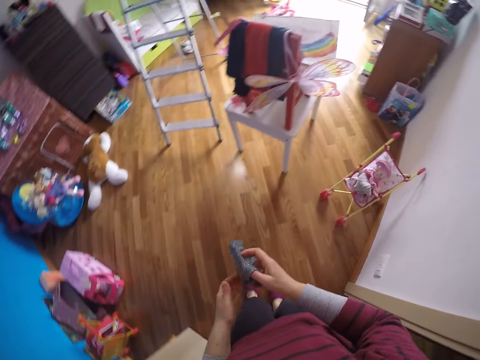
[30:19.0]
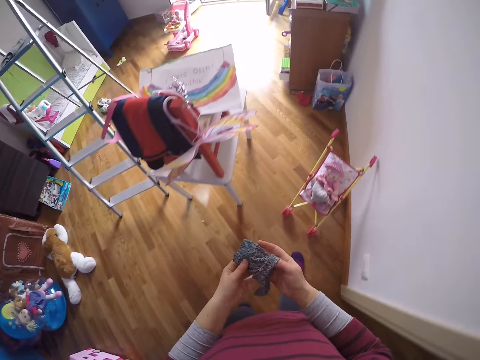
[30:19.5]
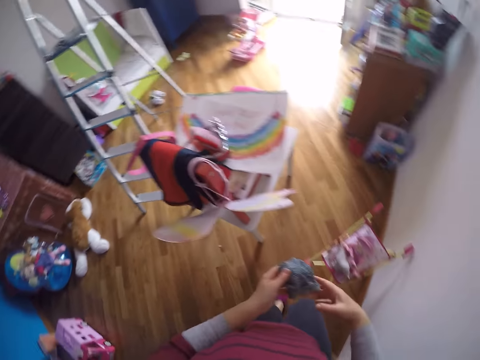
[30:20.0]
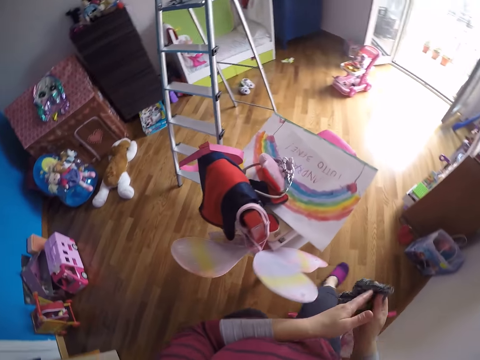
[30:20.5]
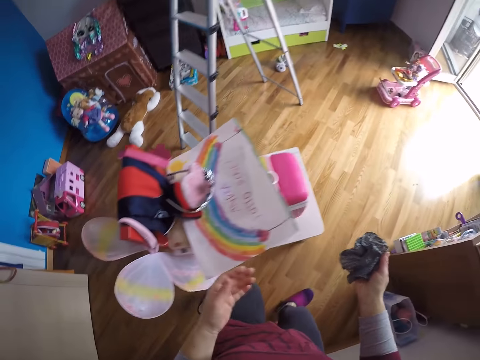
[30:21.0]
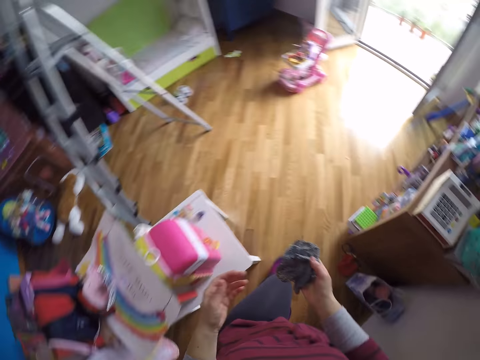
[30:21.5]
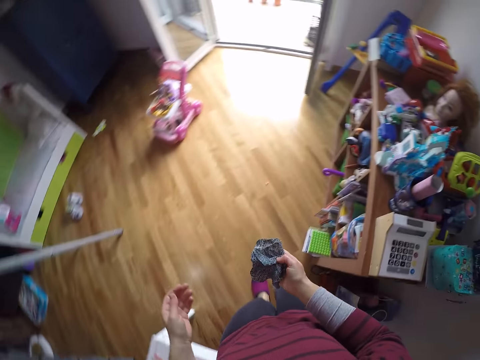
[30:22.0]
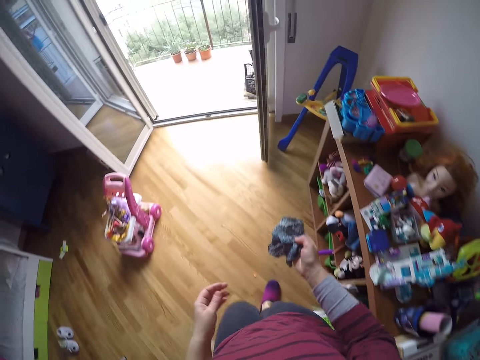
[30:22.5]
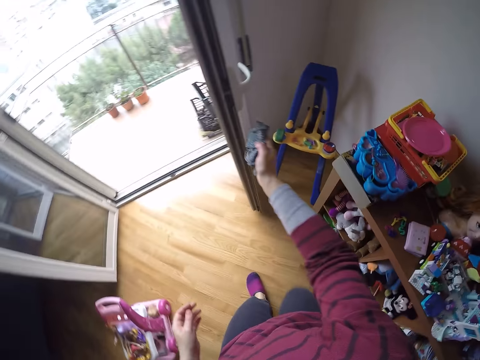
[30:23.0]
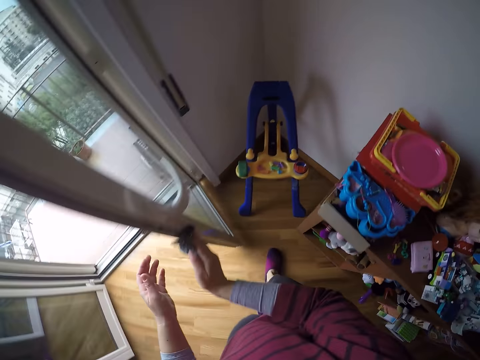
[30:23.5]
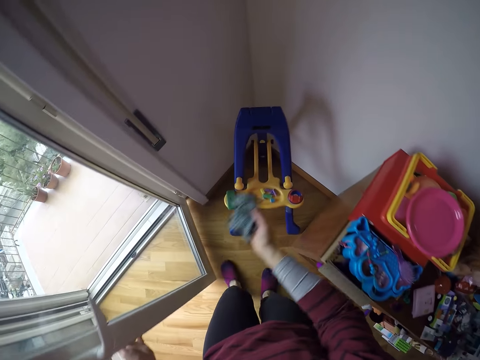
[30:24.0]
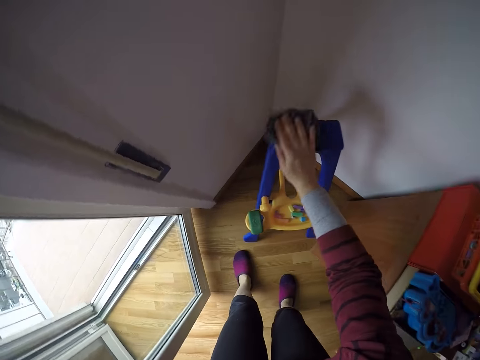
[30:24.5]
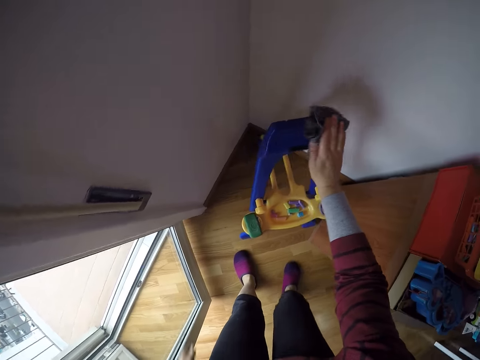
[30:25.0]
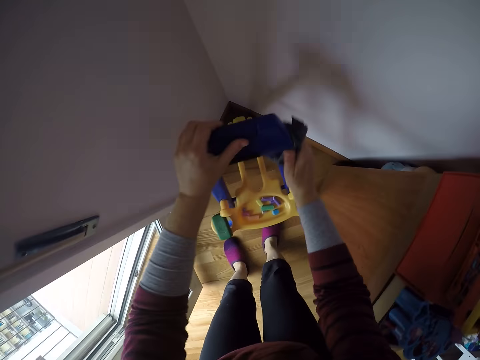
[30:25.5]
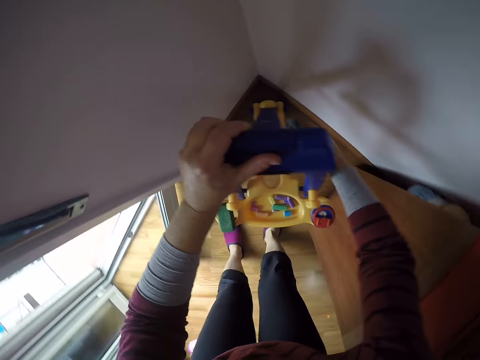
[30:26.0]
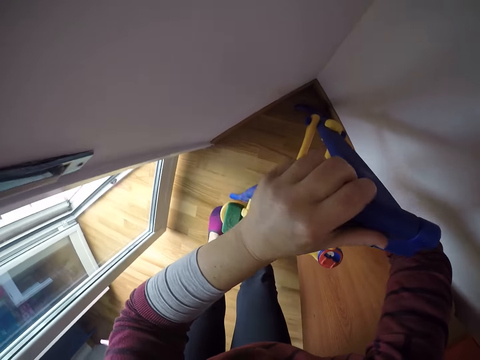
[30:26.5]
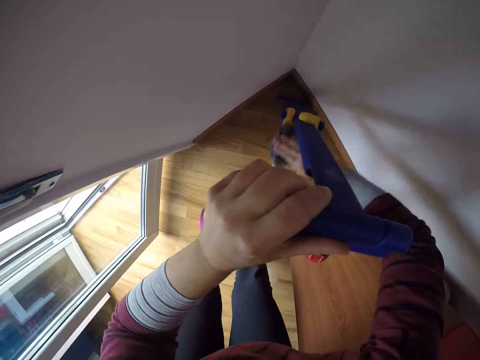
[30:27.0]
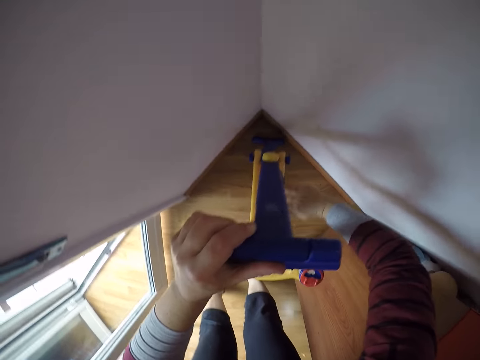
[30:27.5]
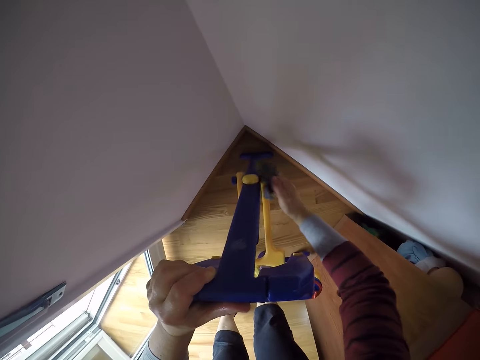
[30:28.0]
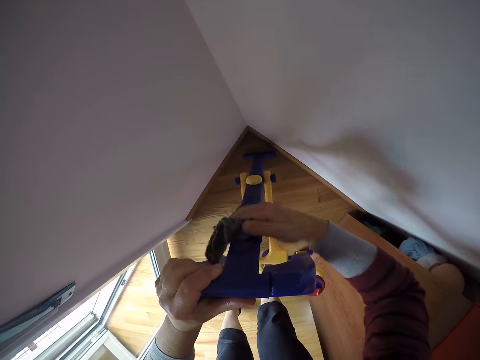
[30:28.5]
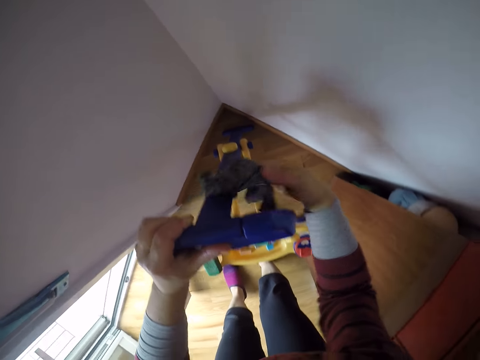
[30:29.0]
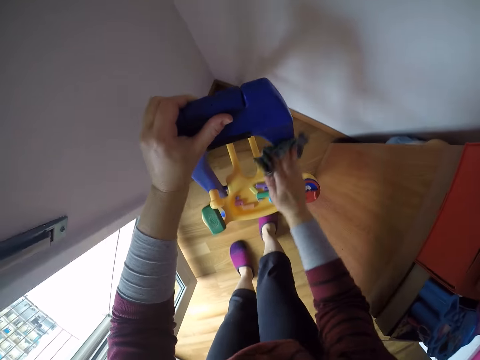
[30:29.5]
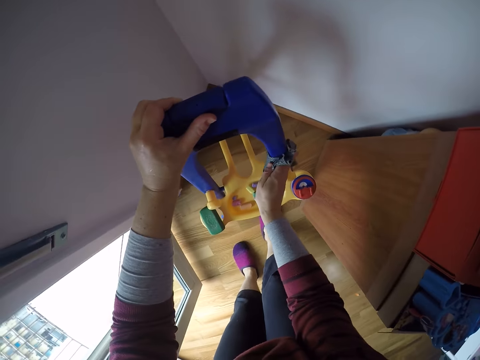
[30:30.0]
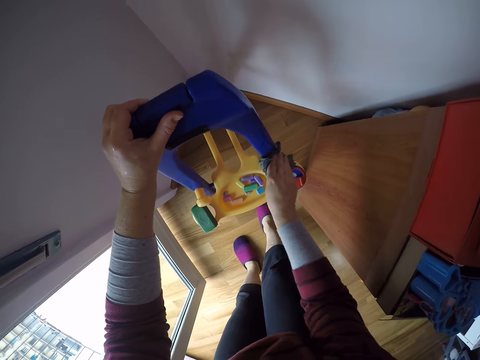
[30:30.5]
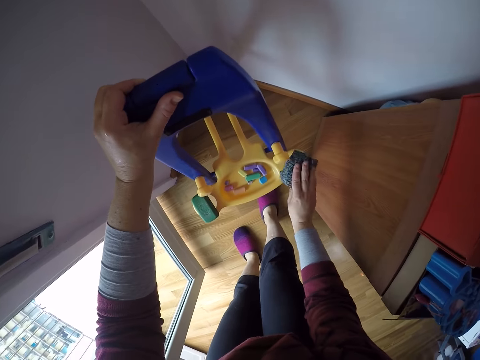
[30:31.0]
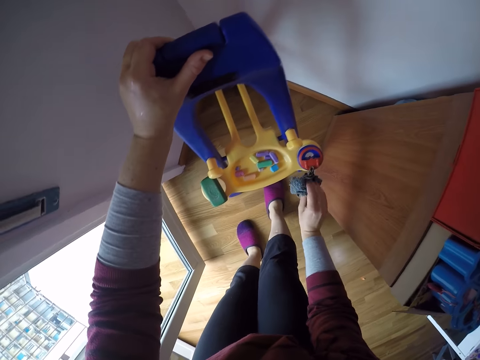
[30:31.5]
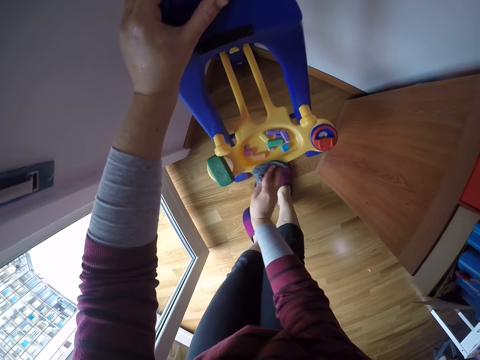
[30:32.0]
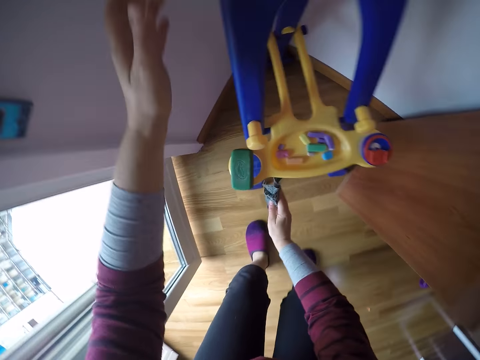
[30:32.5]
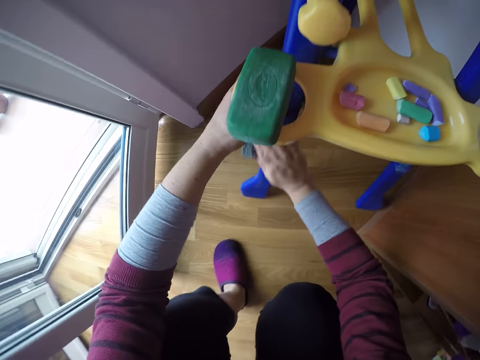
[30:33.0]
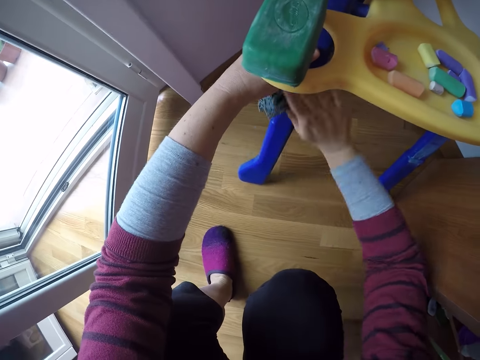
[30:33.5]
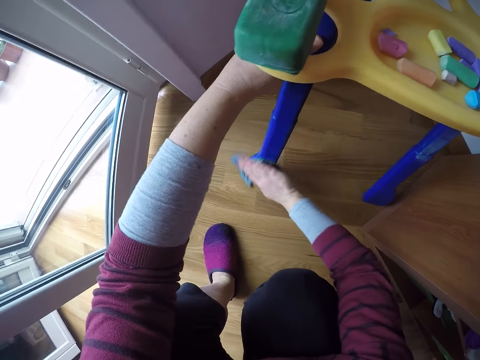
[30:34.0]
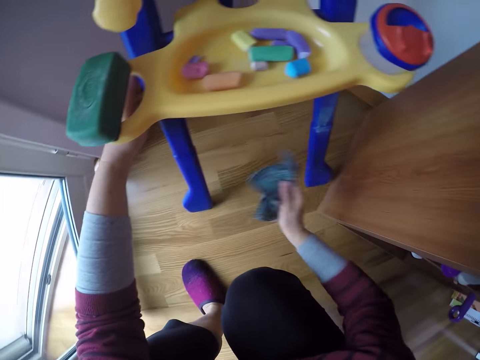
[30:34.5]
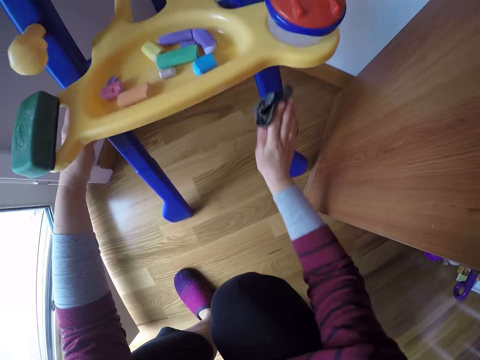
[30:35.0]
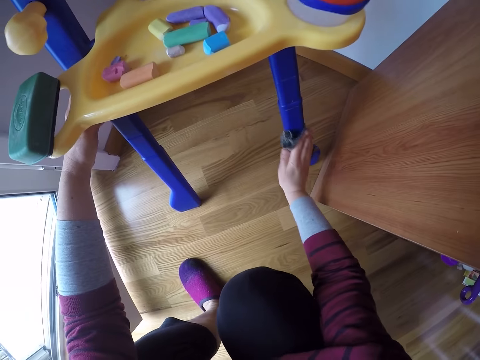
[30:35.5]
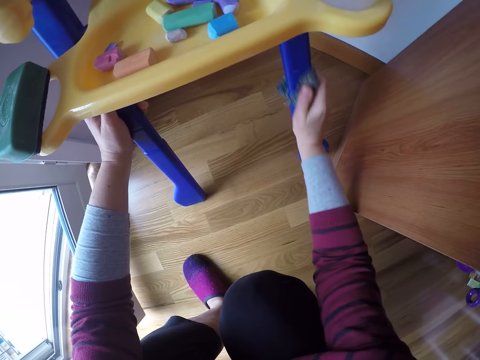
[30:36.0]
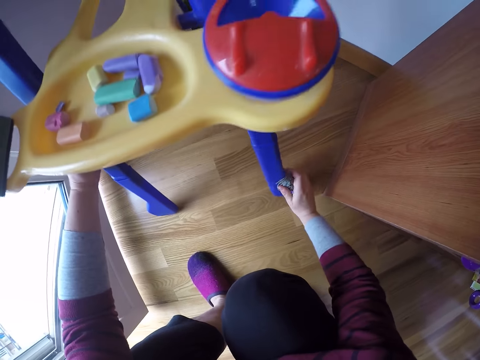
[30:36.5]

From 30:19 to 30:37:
The camera wearer passes the rag or cloth to her right hand. She moves the door. She cleans the stand or easel with the rag in her right hand. She holds the stand with her left hand. She squats. She wipes the easel with the cloth.

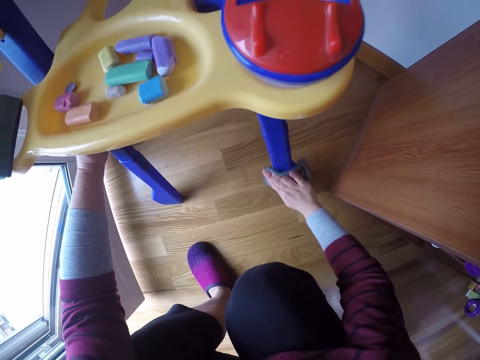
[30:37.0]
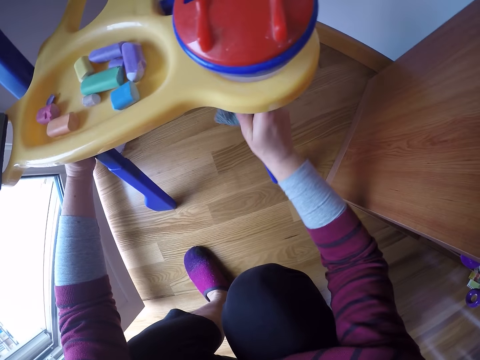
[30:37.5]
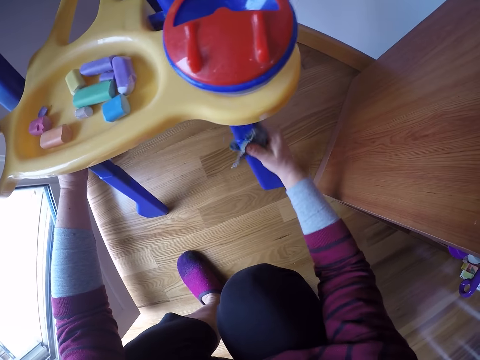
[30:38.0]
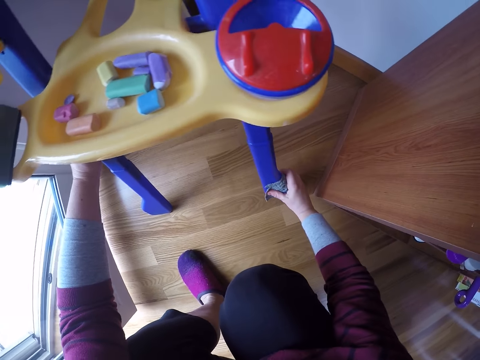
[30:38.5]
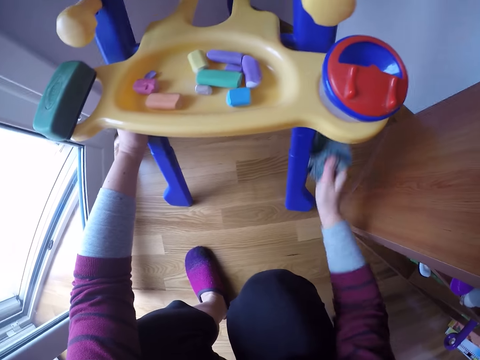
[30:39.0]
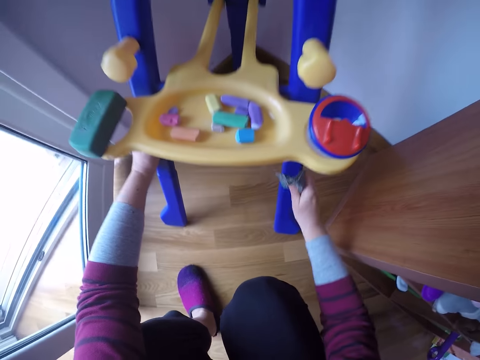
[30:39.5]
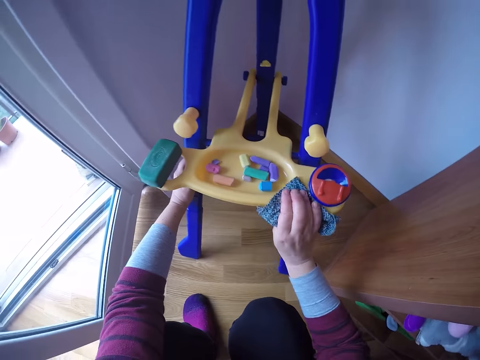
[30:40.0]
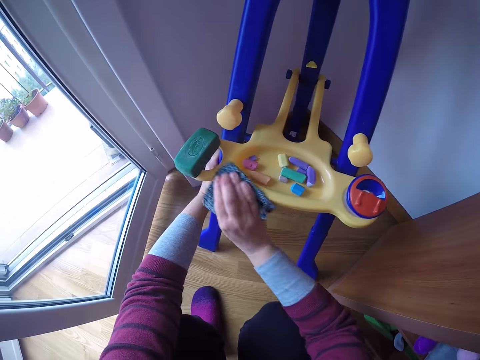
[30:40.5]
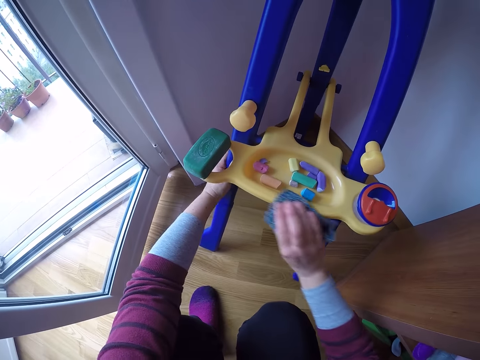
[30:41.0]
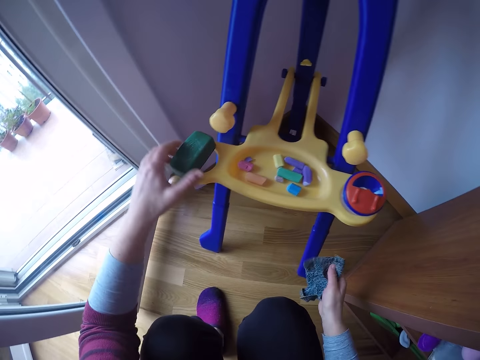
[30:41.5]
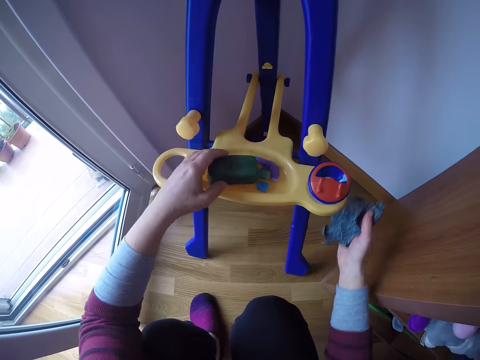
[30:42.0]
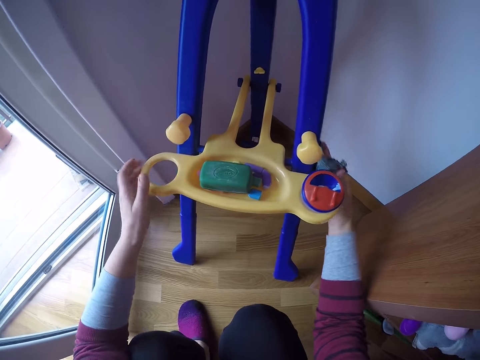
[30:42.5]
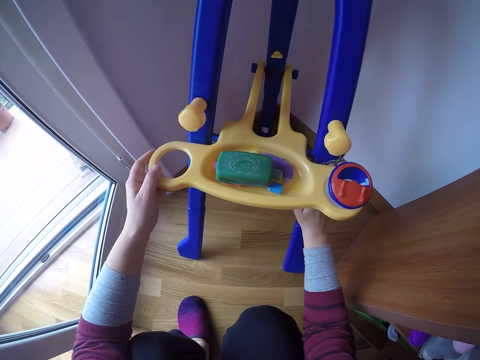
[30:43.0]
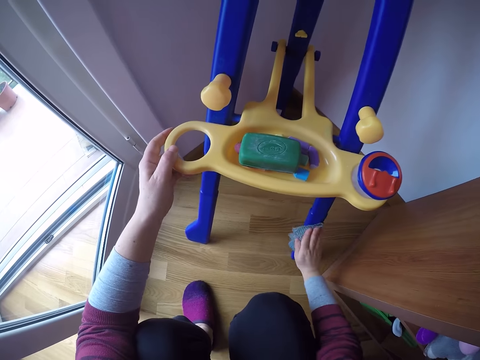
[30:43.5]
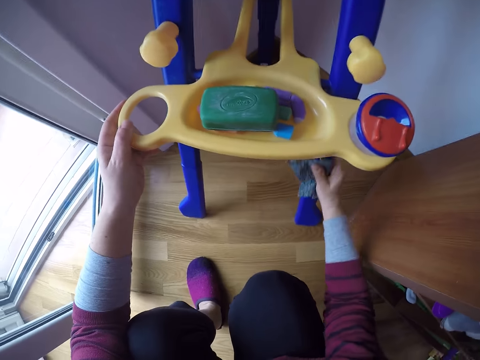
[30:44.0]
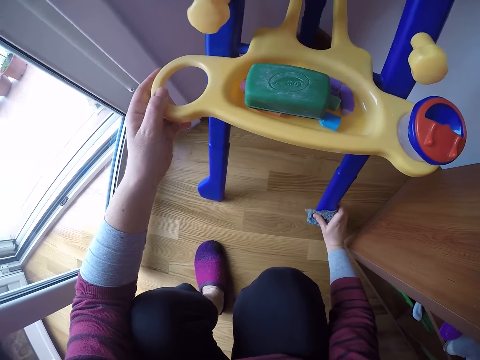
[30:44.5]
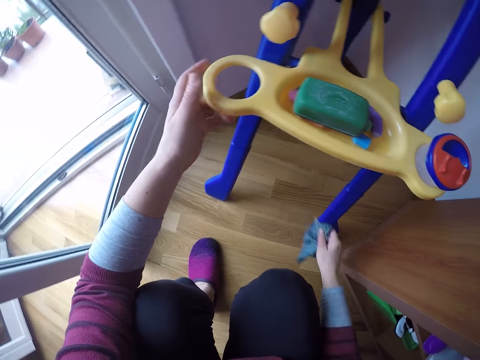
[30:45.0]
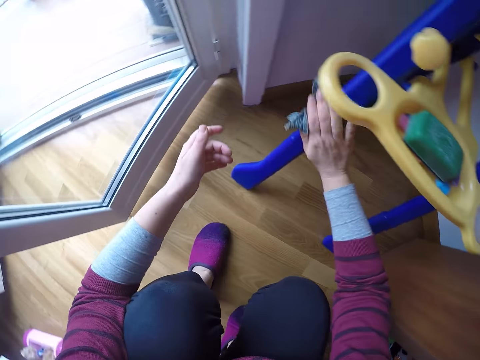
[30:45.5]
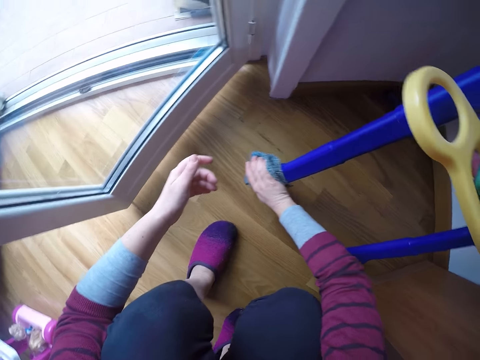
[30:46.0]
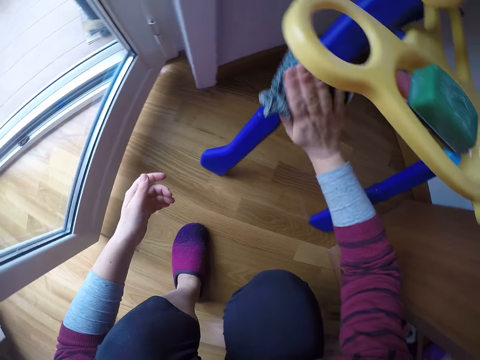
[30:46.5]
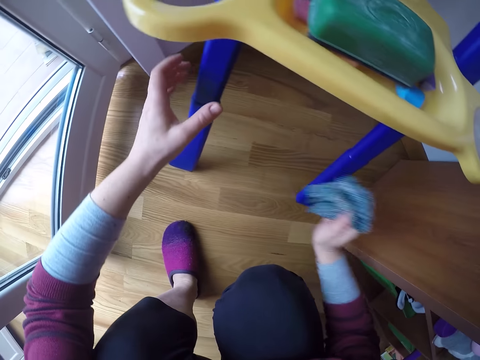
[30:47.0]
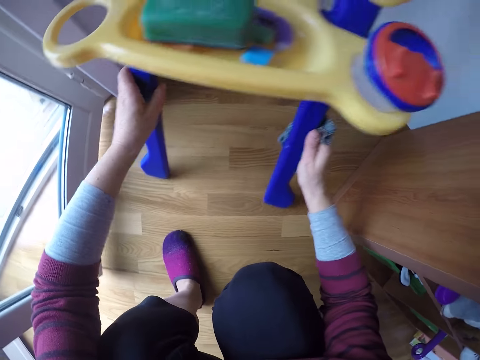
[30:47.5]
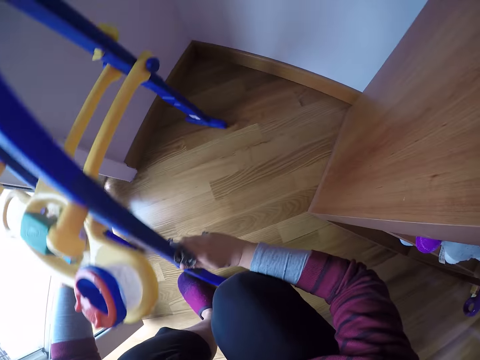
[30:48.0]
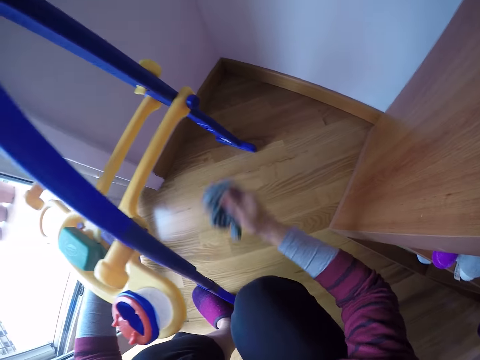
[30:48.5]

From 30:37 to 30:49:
The camera wearer moves a blackboard duster on the easel. She wipes the easel with a cloth. She takes her left hand off the stand. She moves the easel on the floor.
